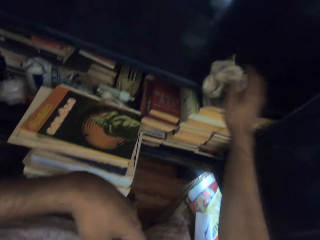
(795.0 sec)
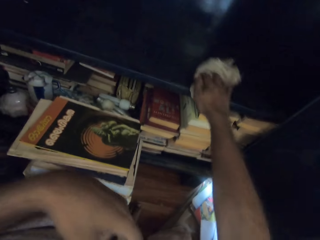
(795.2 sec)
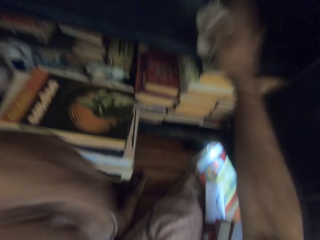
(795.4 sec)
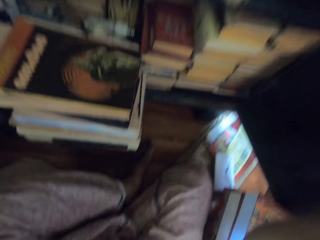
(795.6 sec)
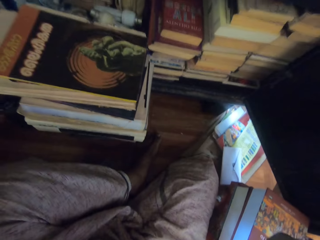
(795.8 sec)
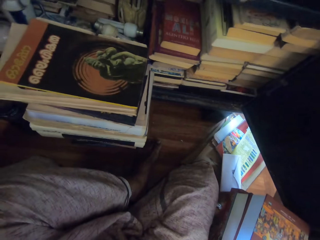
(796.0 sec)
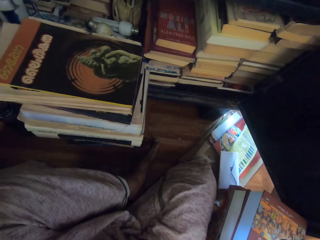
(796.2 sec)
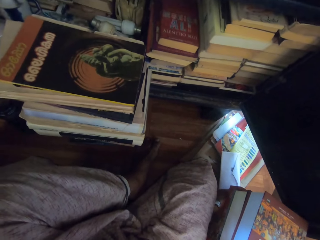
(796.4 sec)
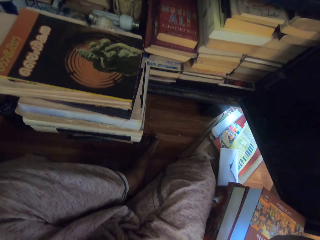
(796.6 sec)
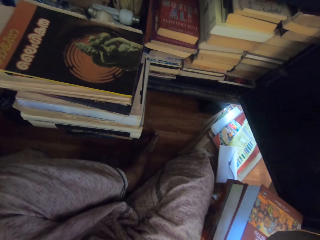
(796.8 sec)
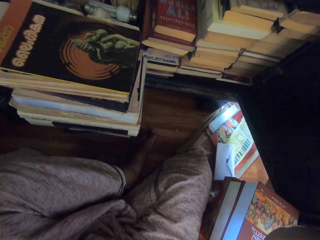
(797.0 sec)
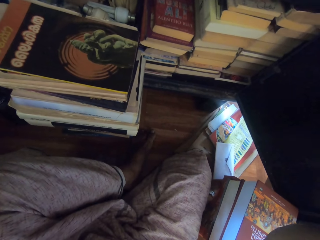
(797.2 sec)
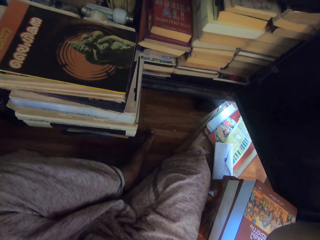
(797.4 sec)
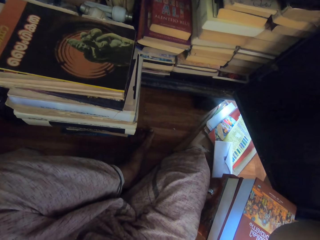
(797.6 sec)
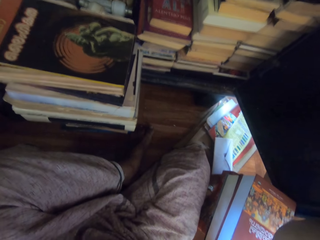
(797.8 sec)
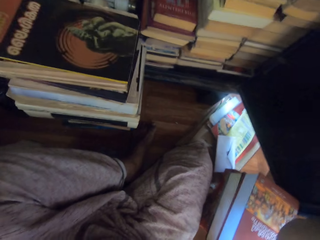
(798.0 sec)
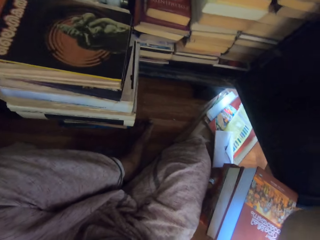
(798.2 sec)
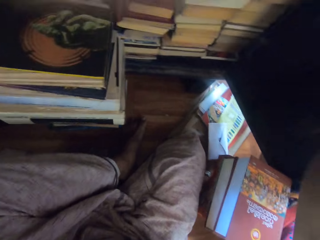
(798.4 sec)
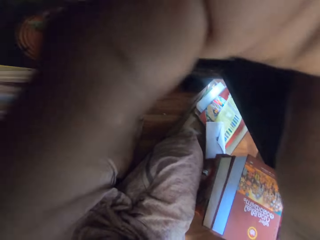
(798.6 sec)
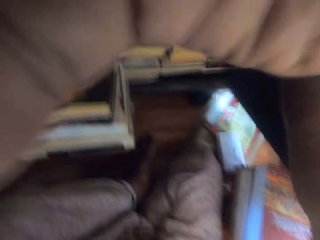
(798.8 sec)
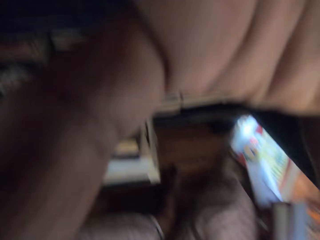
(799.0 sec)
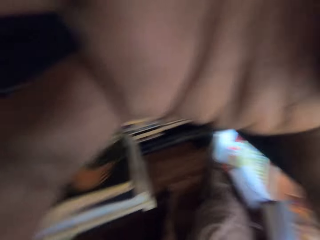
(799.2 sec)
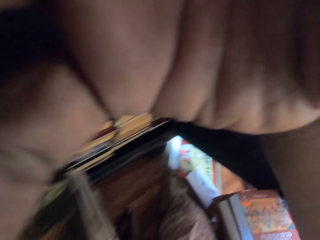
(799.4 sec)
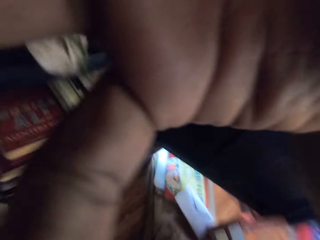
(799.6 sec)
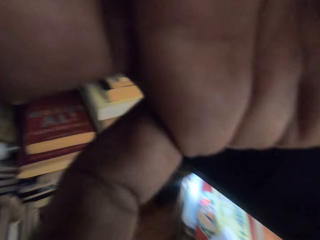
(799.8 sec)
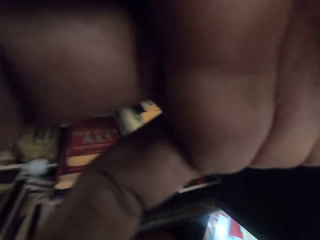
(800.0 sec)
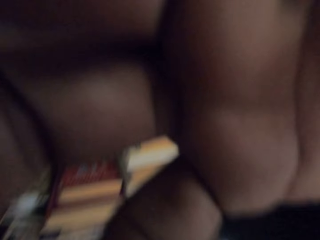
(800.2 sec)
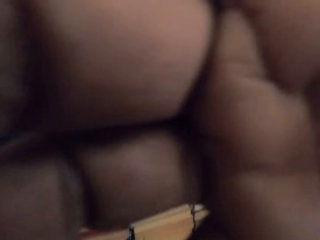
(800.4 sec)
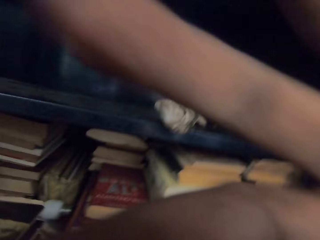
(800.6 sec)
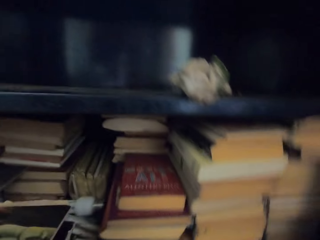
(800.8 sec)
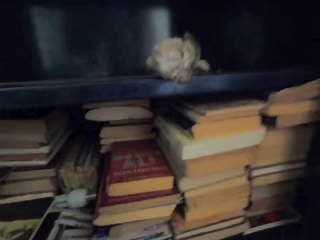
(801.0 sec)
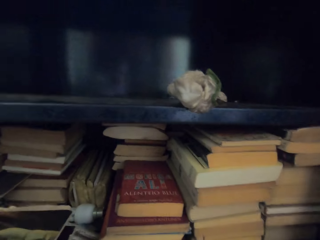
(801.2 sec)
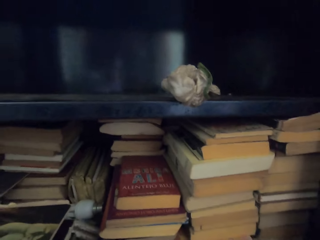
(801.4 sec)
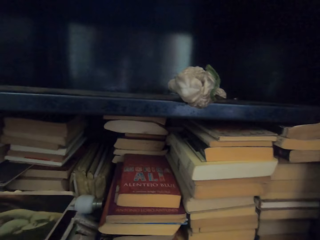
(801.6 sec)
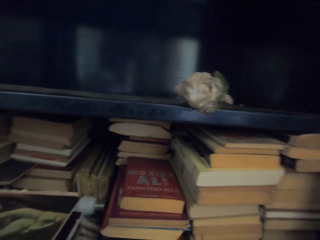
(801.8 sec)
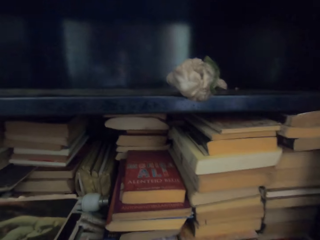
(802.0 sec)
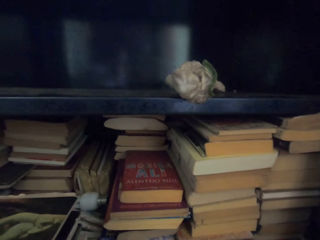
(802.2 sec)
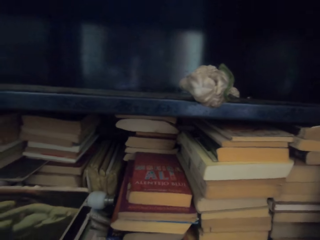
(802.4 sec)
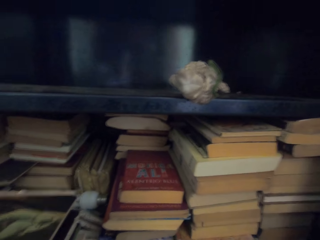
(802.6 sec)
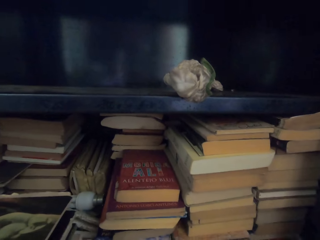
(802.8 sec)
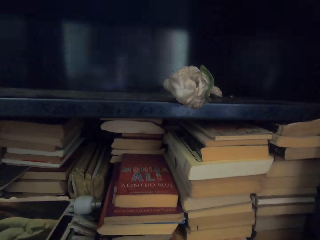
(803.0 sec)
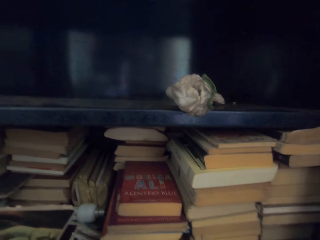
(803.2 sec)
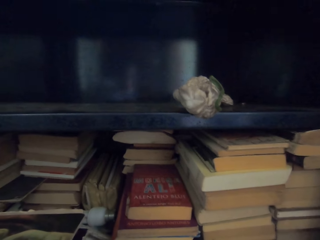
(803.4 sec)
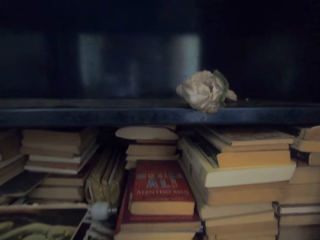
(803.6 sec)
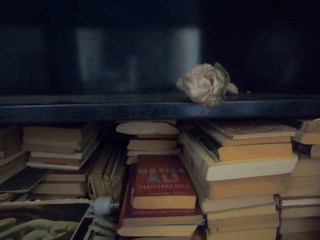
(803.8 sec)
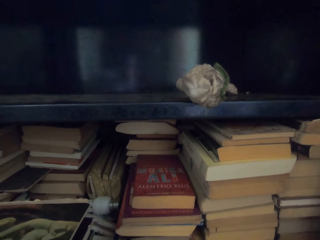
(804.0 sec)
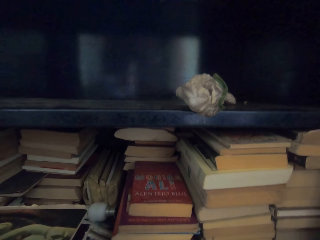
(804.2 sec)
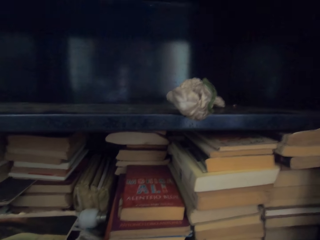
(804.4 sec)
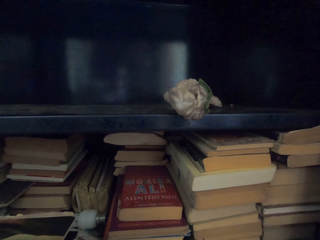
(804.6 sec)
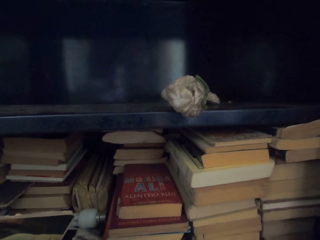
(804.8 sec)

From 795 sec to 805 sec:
The camera wearer touches the piece of cloth in the book shelf with his right hand. He moves the towel with the right hand. He adjusts his camera with his right hand.
